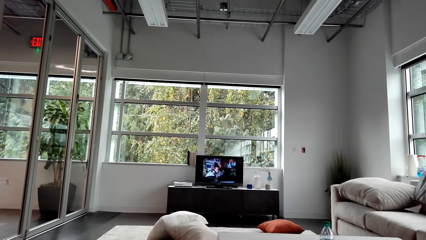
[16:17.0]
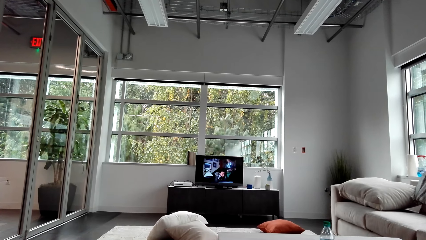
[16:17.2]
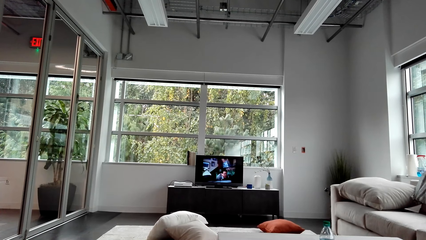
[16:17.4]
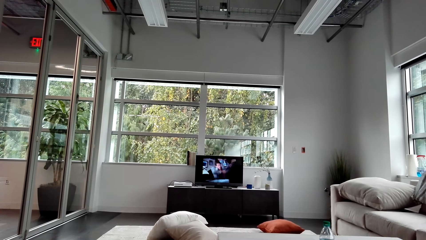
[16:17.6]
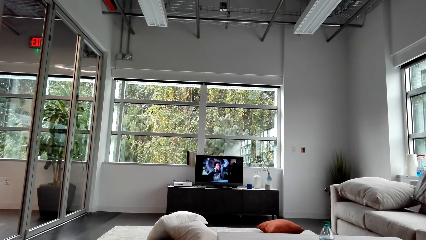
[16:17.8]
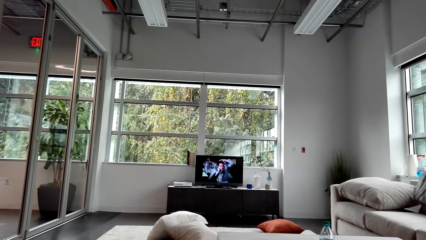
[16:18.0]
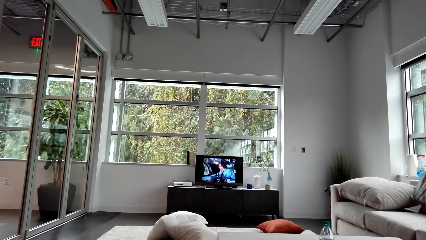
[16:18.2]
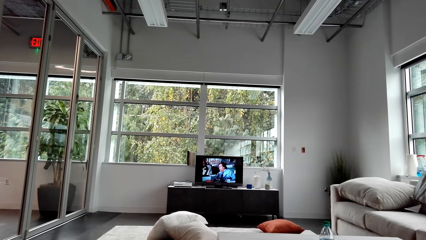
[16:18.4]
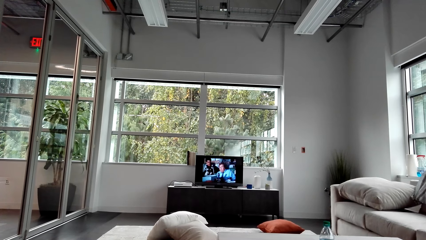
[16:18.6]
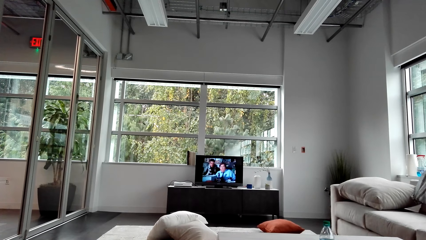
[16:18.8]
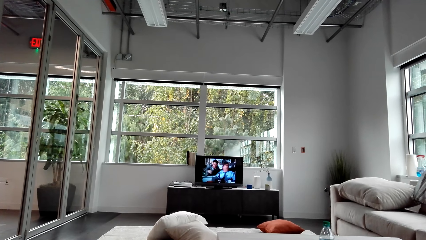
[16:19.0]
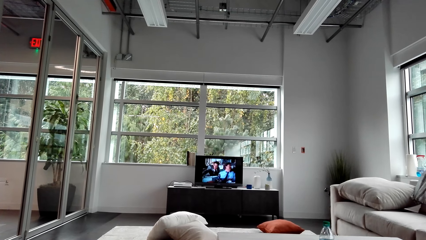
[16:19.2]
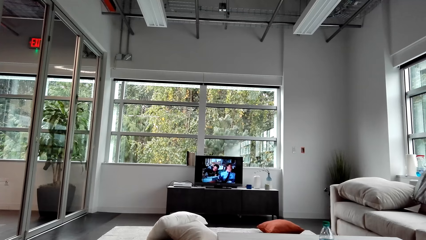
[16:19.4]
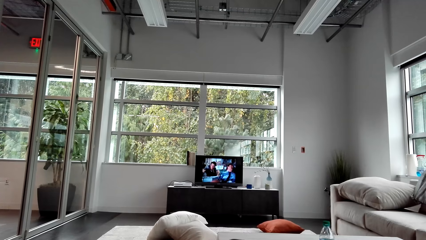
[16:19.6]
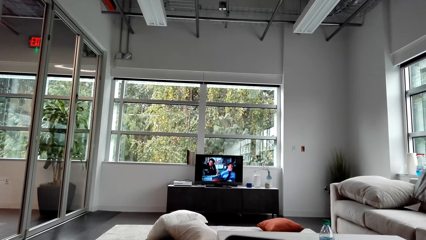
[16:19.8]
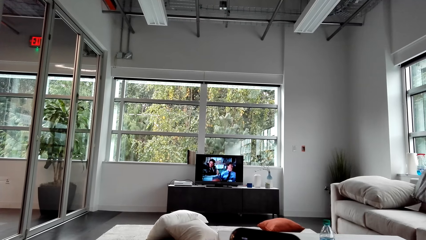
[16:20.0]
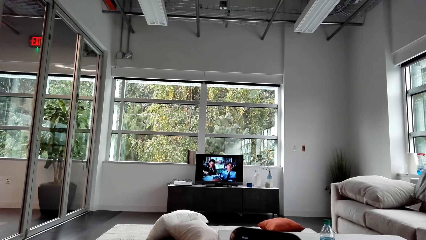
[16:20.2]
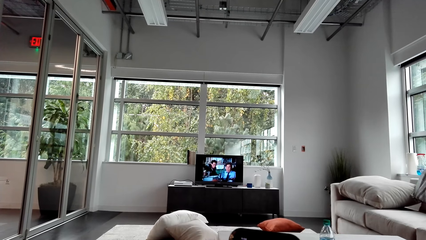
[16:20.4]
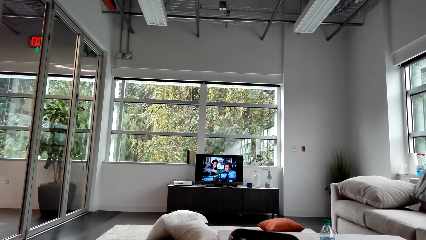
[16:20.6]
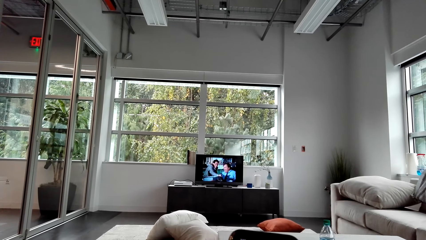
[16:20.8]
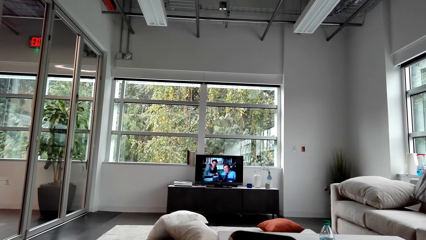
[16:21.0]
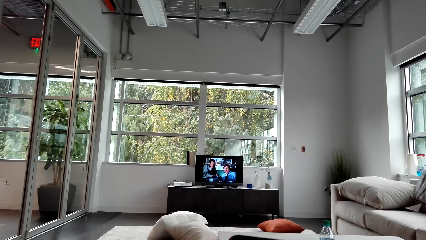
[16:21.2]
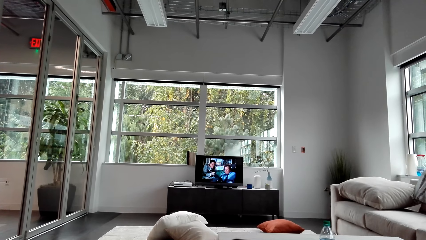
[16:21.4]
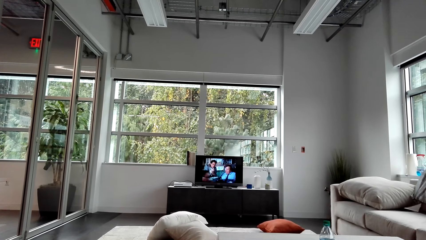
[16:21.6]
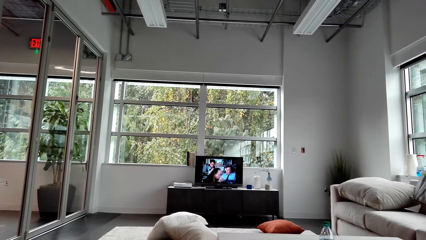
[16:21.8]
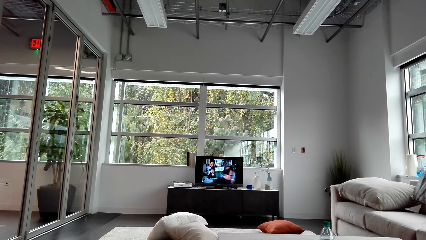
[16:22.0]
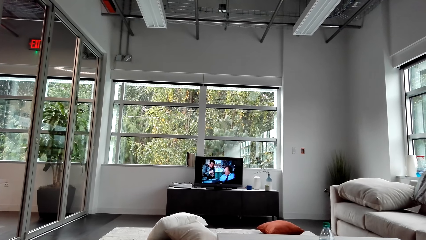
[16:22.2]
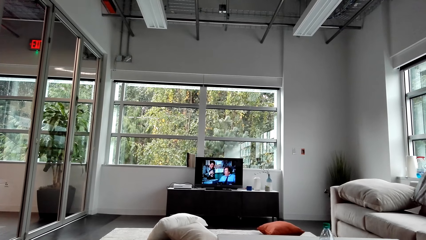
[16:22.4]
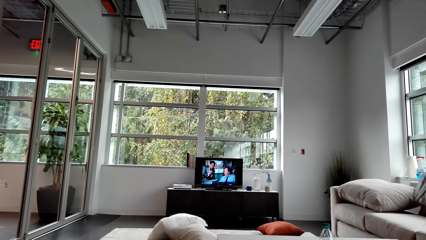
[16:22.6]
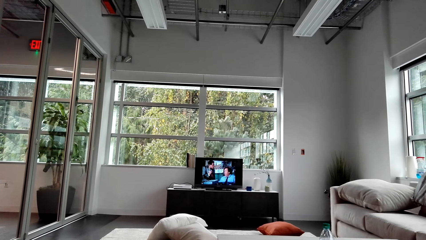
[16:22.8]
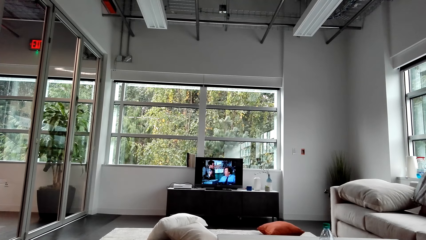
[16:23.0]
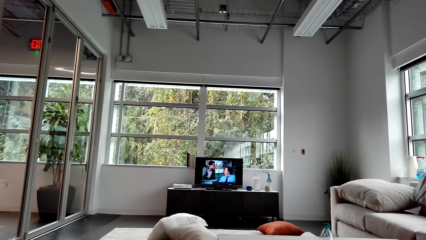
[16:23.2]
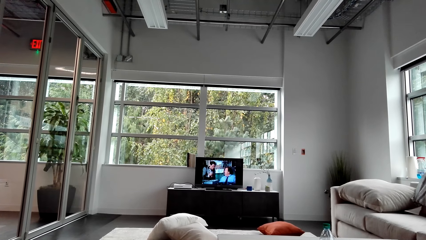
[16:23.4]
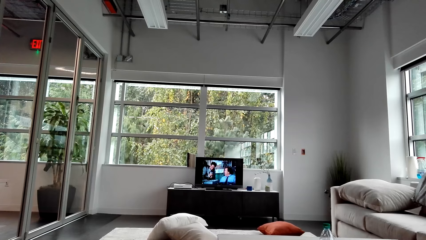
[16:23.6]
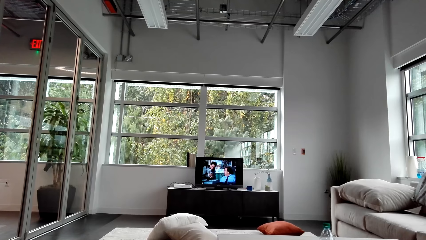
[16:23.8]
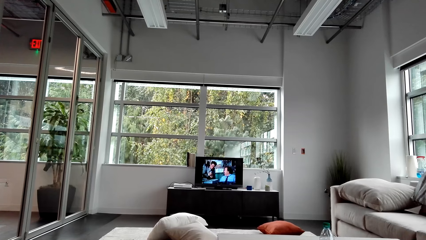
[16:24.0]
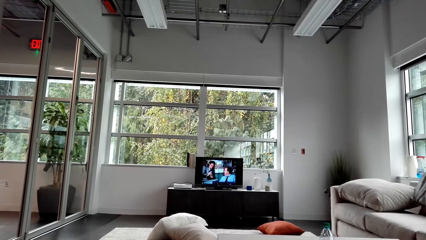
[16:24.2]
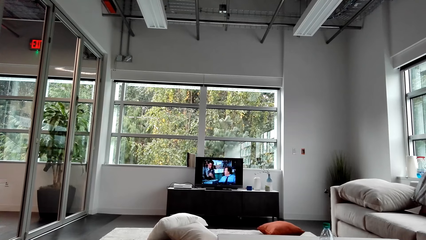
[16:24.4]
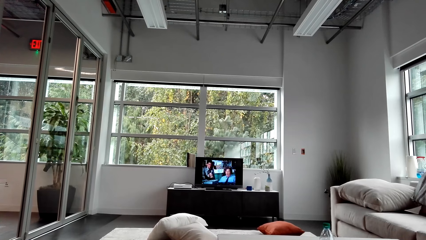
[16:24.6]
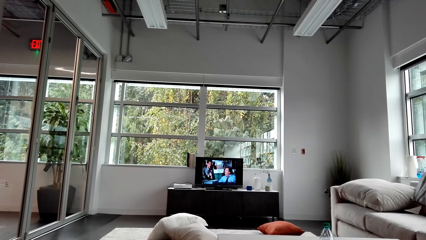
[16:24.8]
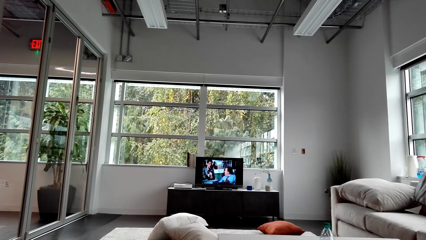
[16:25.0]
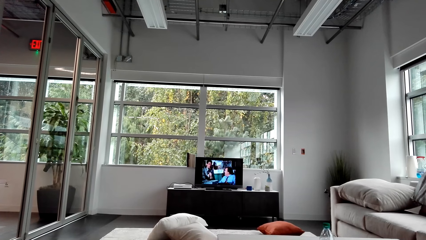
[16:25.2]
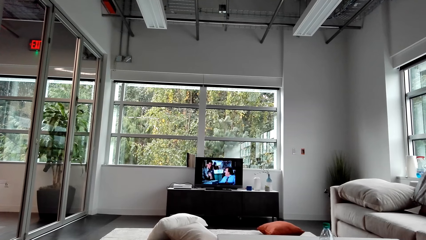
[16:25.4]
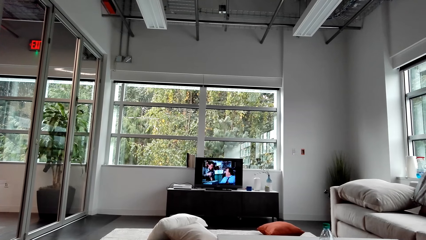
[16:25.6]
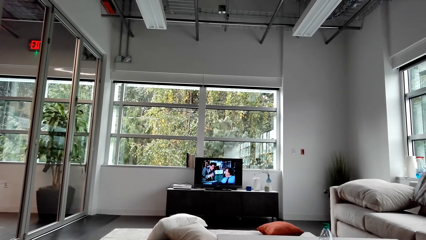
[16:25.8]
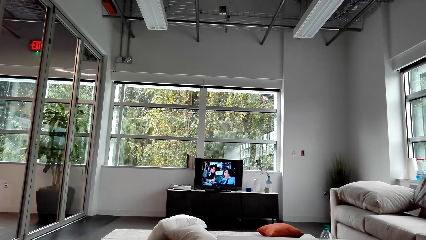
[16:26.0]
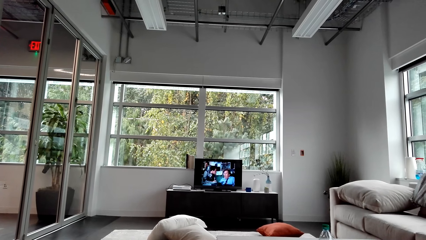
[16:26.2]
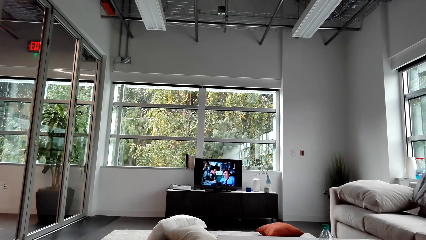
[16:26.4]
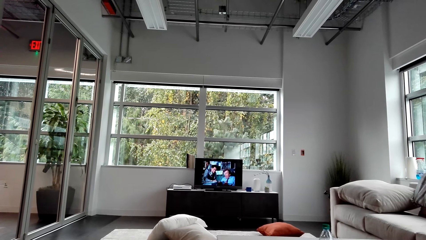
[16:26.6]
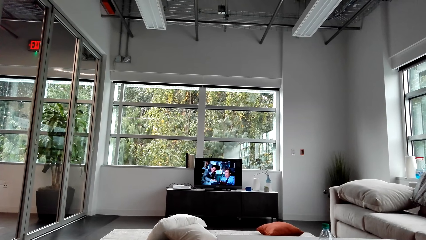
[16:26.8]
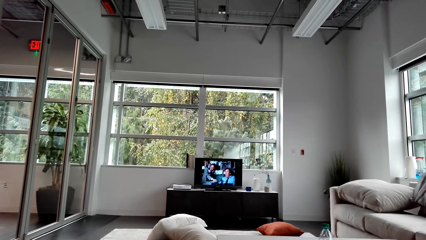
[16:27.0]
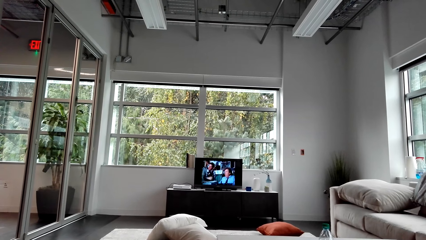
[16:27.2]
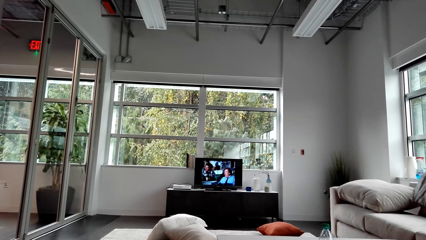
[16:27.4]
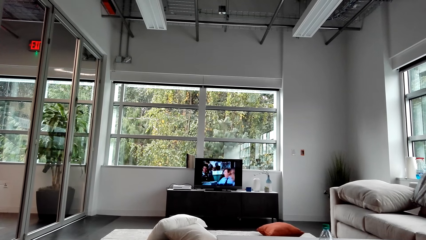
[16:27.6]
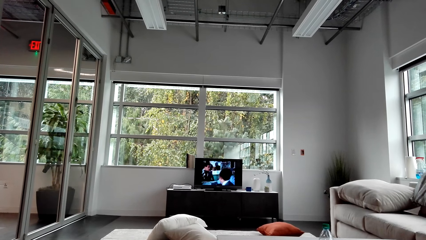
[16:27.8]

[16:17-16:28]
The camera wearer uses a phone. They watch television.

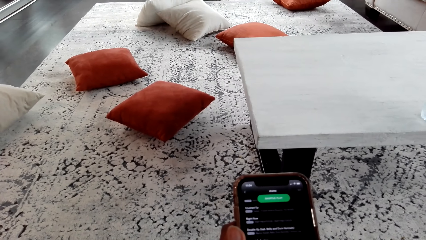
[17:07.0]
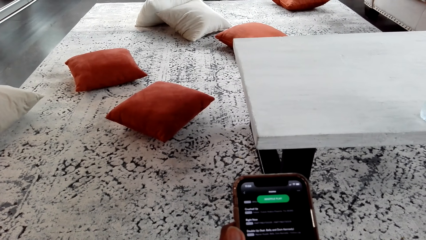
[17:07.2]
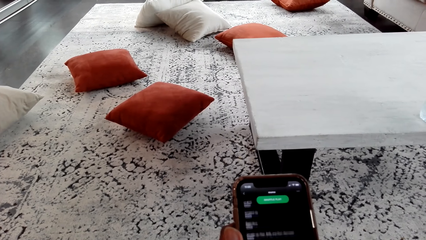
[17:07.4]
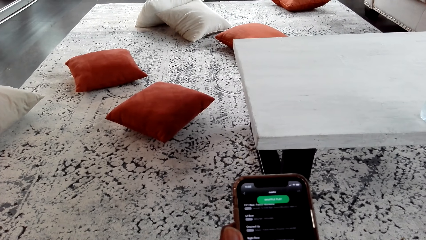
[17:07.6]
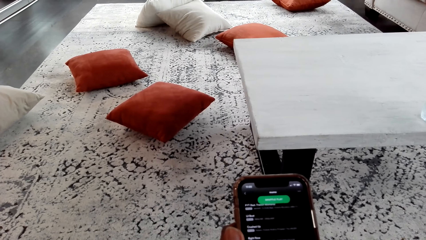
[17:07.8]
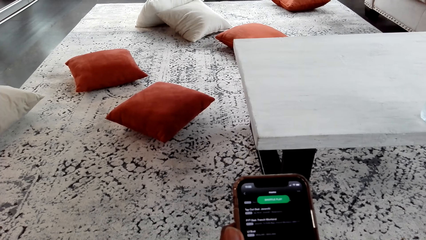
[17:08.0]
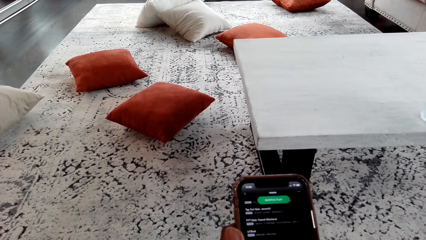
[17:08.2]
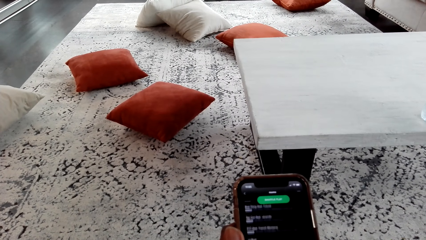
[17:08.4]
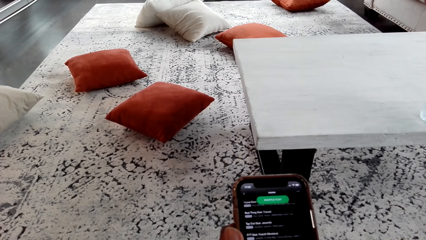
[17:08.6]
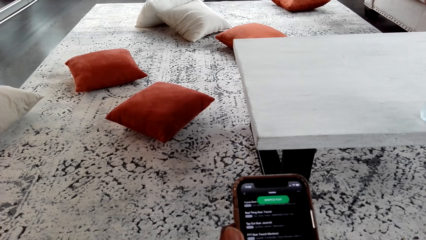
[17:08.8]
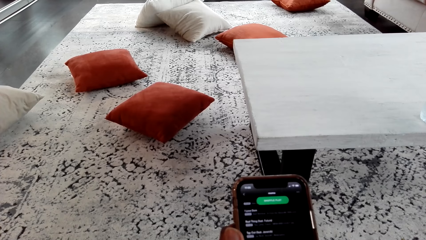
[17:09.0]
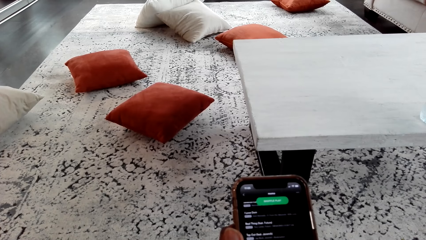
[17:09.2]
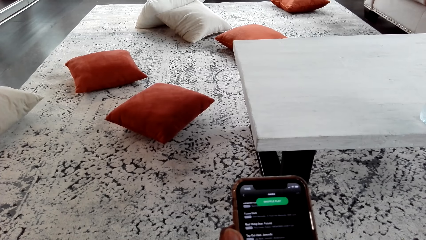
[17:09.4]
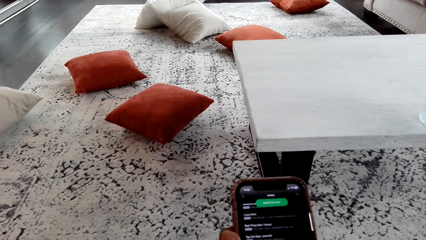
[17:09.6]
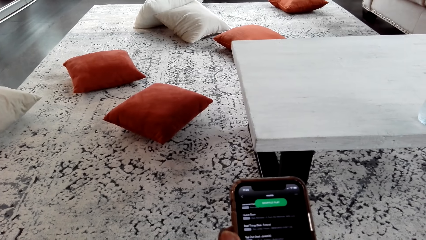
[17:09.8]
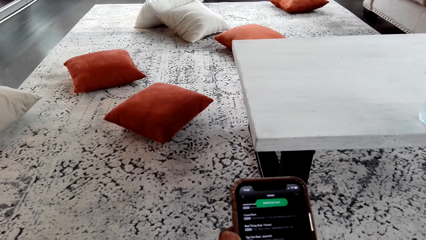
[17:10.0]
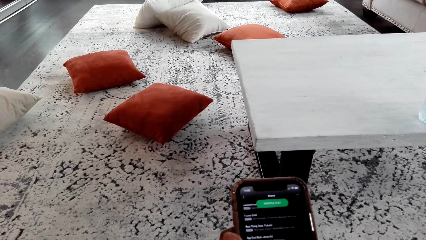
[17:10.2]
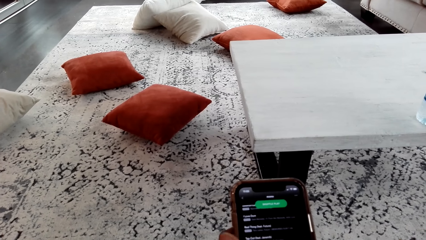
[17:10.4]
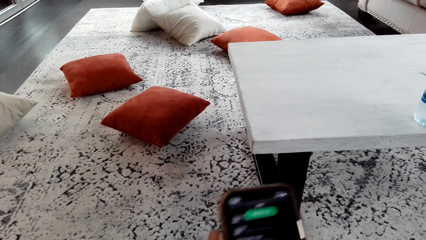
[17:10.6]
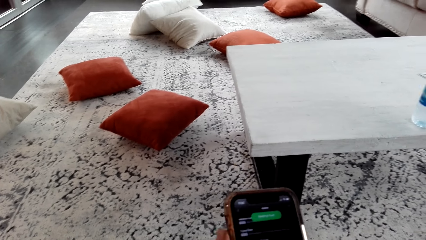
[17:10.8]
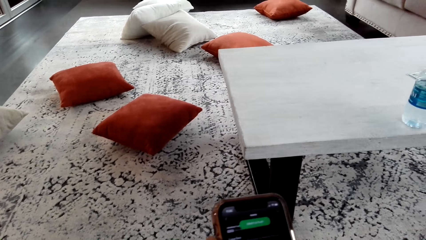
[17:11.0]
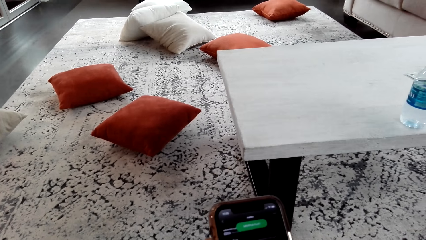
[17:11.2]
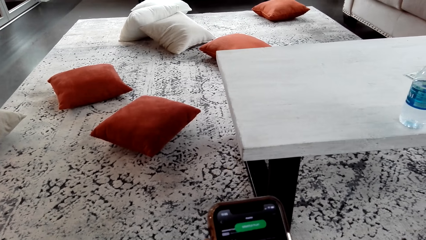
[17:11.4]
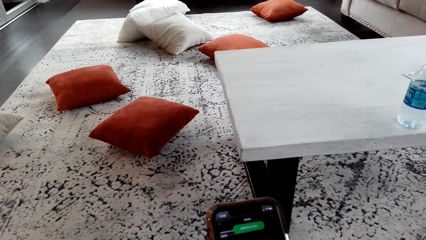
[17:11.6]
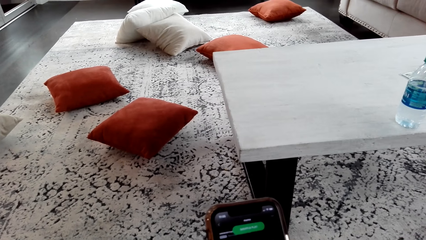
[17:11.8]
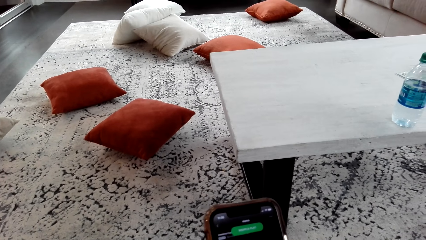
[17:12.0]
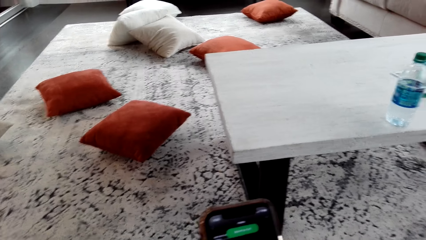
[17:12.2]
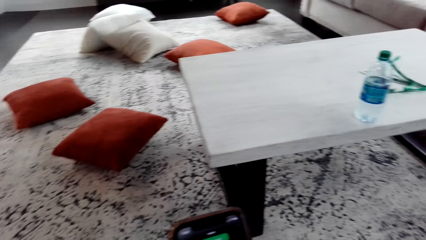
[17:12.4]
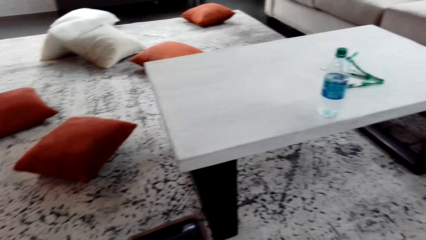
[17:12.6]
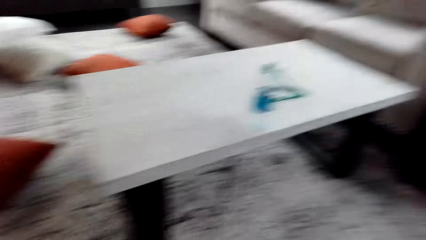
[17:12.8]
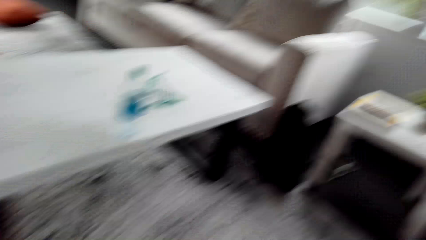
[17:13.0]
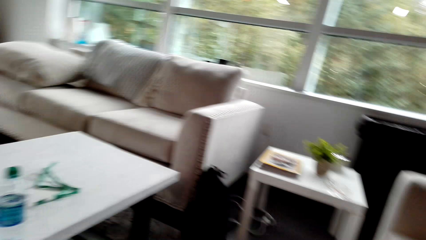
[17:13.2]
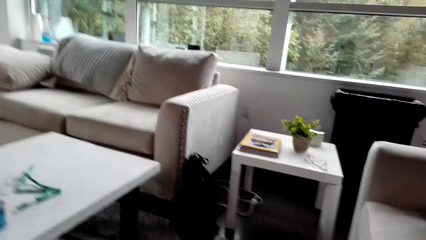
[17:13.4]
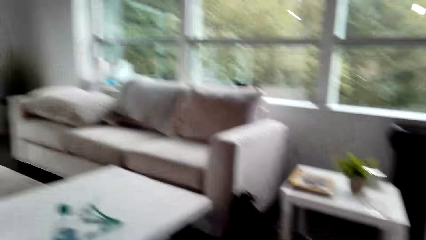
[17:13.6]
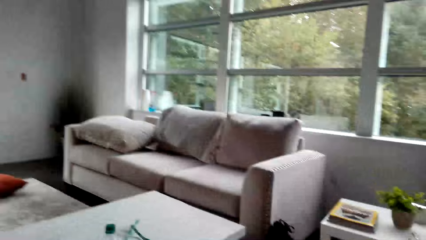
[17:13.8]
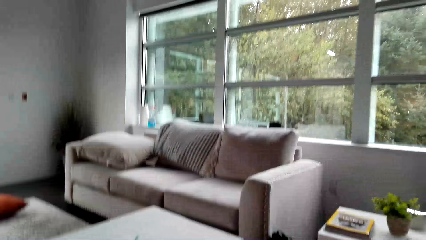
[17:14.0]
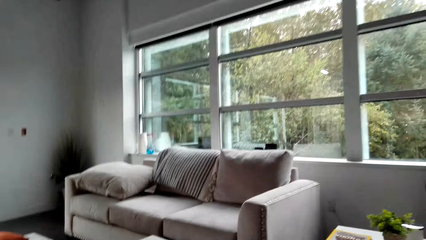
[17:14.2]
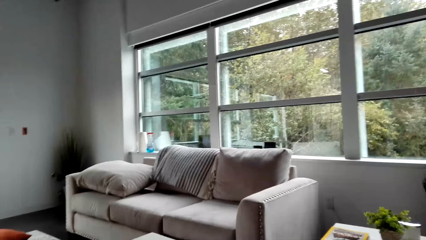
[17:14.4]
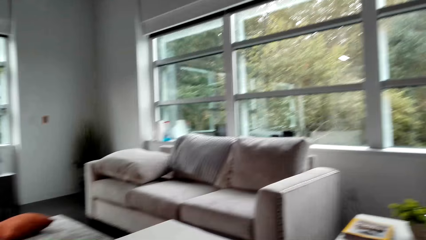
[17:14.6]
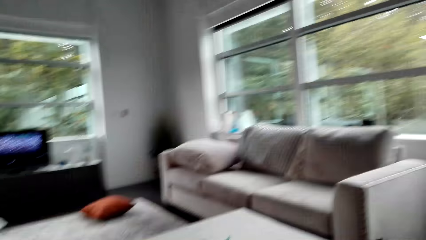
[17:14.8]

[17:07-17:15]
The camera wearer scrolls the phone. They look around.
